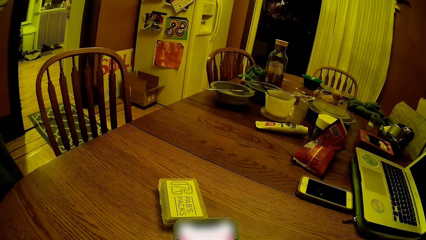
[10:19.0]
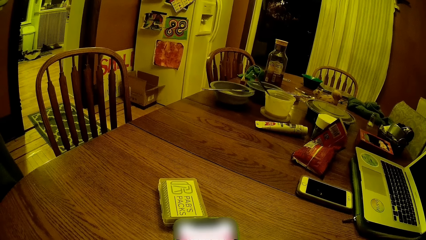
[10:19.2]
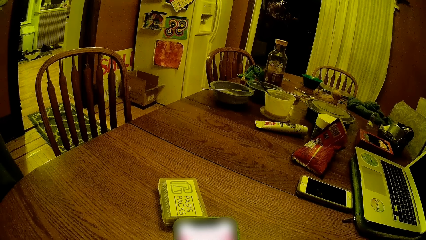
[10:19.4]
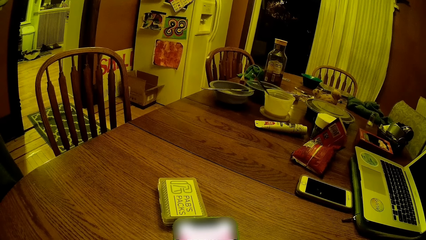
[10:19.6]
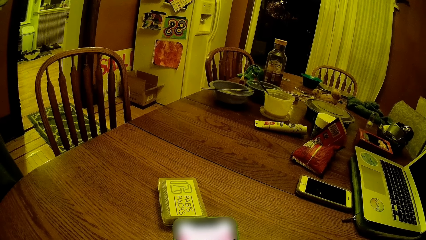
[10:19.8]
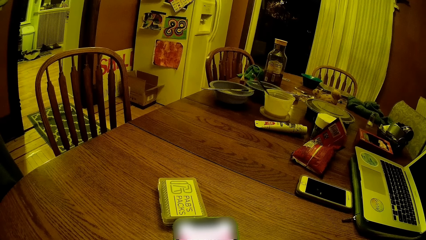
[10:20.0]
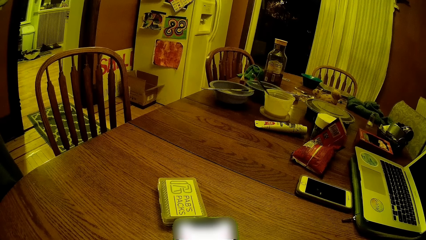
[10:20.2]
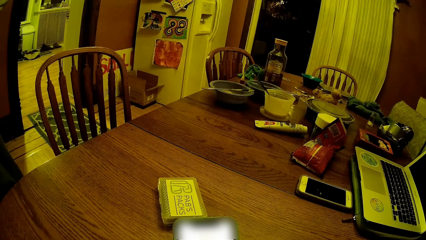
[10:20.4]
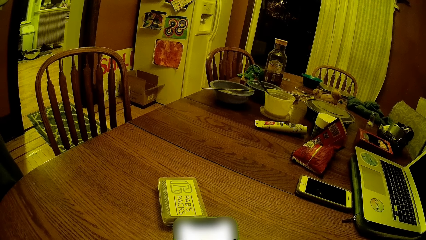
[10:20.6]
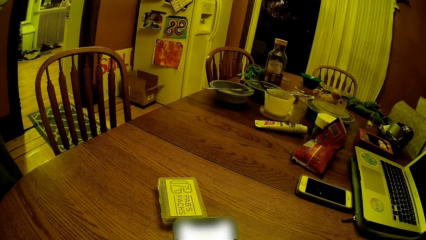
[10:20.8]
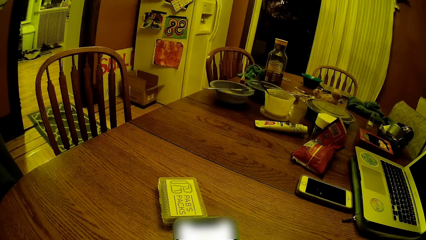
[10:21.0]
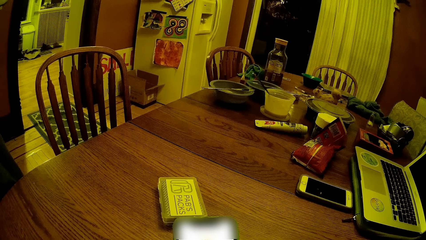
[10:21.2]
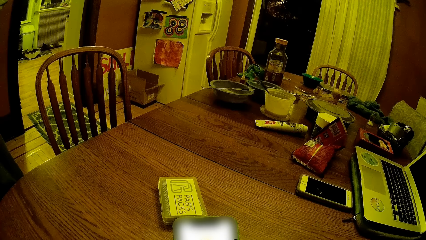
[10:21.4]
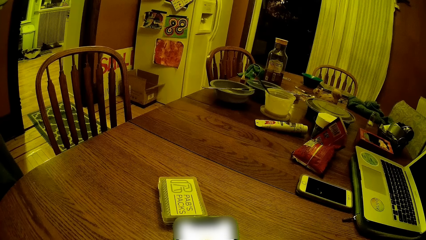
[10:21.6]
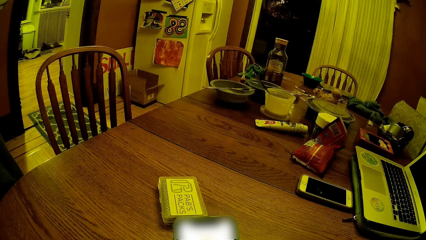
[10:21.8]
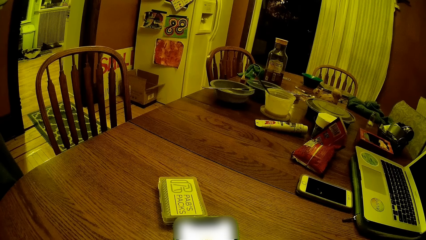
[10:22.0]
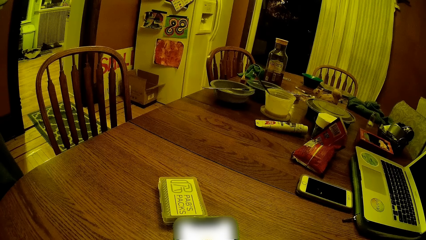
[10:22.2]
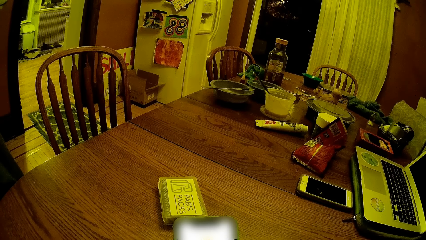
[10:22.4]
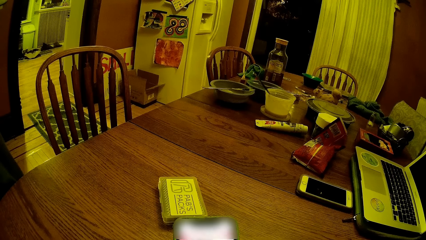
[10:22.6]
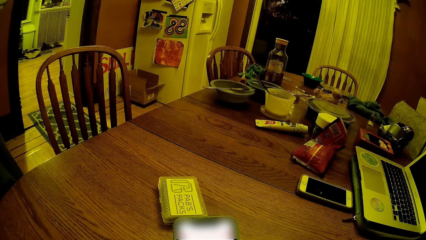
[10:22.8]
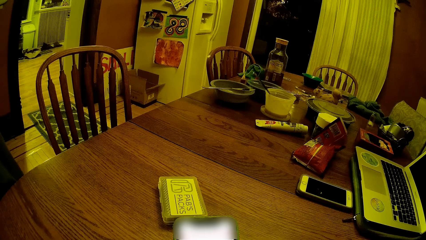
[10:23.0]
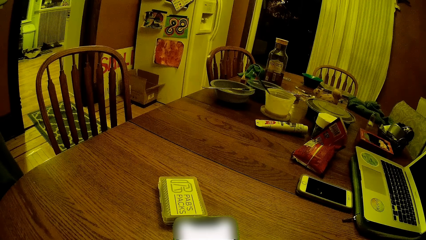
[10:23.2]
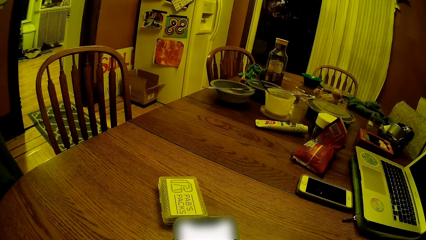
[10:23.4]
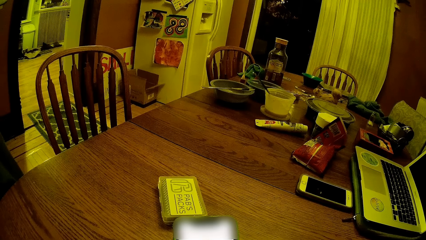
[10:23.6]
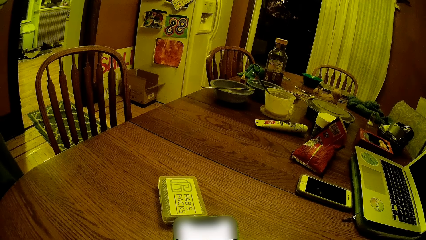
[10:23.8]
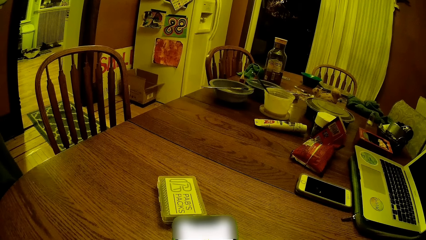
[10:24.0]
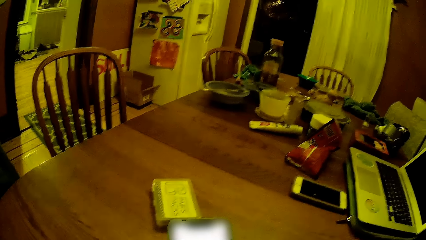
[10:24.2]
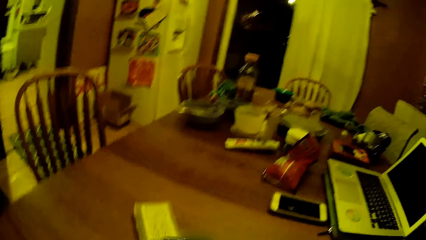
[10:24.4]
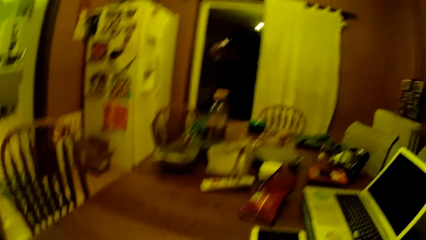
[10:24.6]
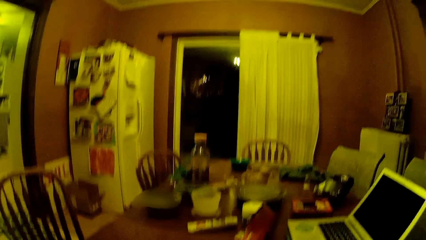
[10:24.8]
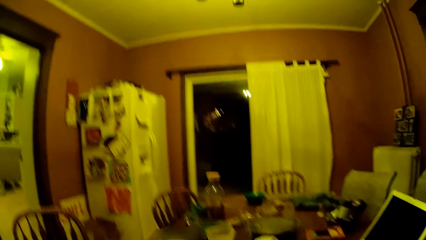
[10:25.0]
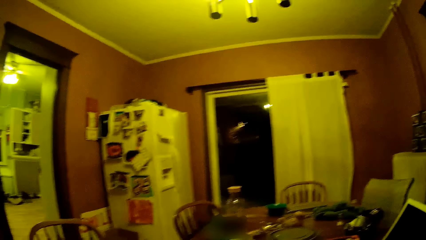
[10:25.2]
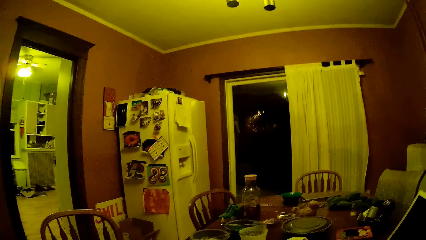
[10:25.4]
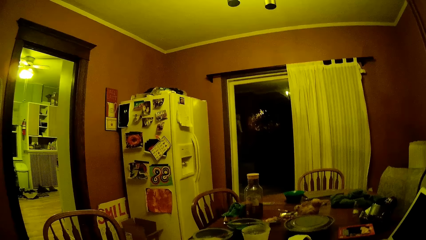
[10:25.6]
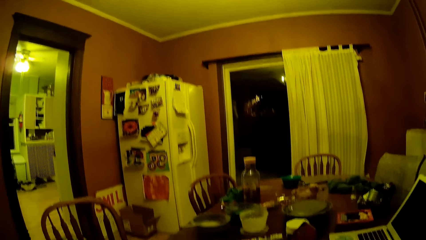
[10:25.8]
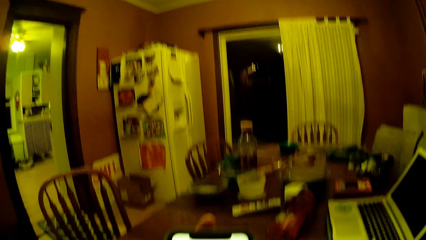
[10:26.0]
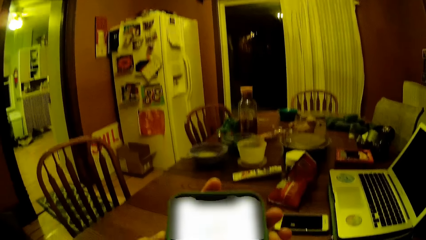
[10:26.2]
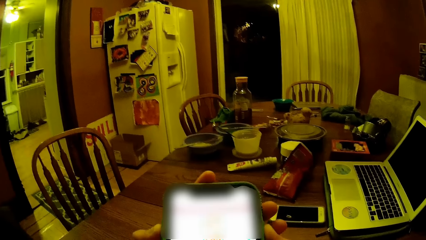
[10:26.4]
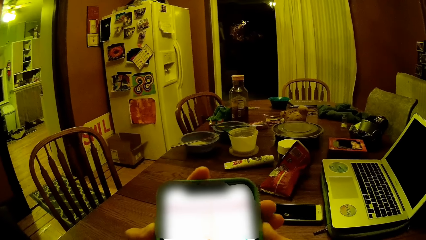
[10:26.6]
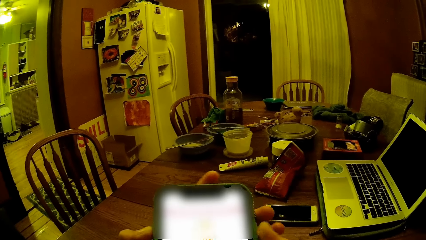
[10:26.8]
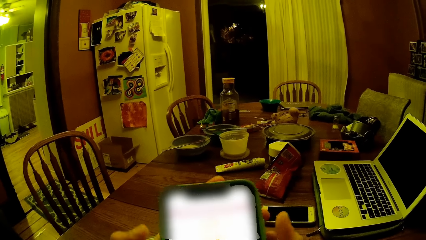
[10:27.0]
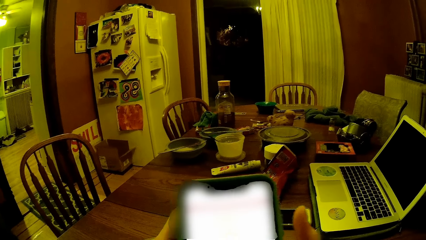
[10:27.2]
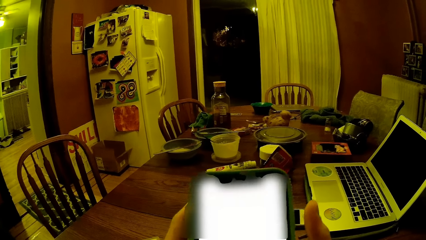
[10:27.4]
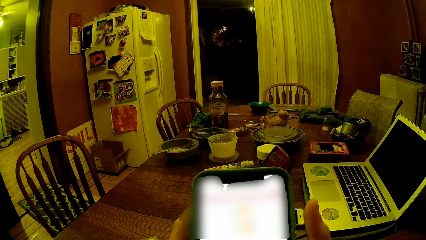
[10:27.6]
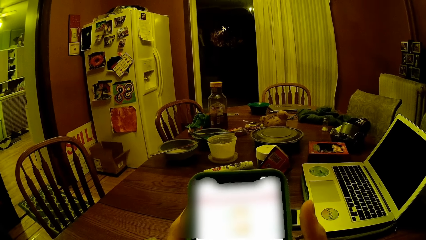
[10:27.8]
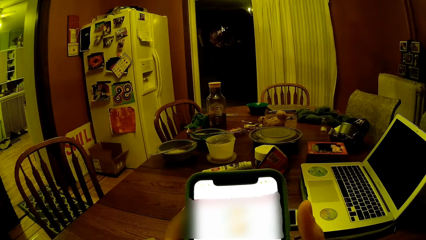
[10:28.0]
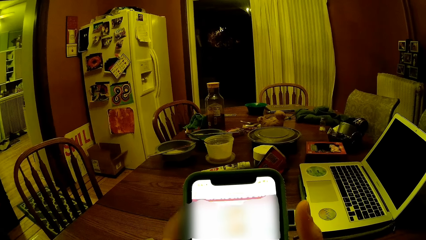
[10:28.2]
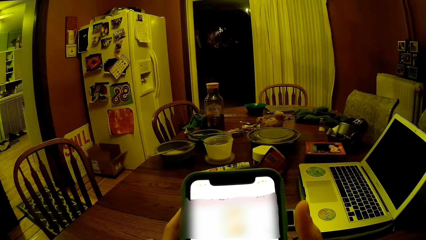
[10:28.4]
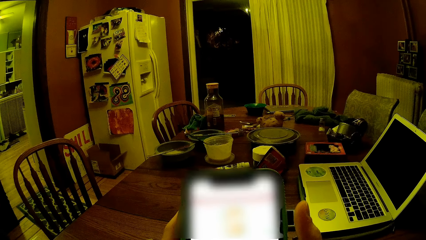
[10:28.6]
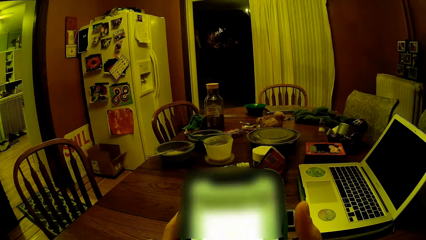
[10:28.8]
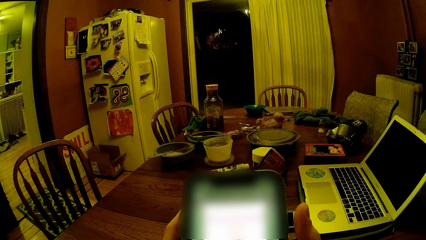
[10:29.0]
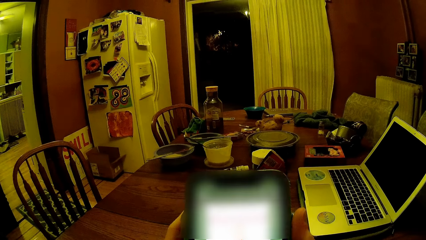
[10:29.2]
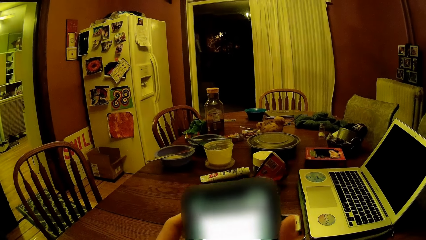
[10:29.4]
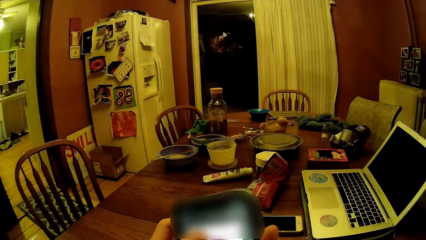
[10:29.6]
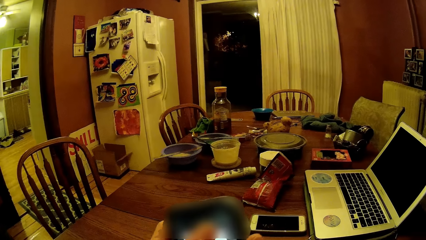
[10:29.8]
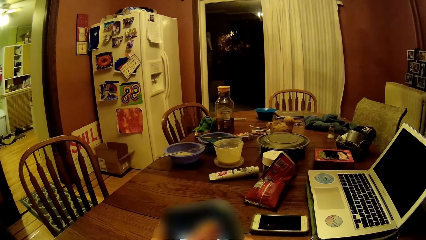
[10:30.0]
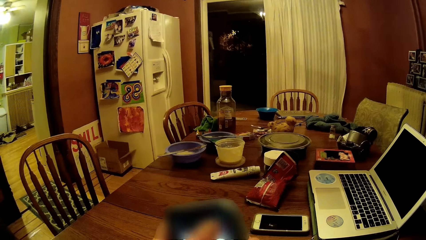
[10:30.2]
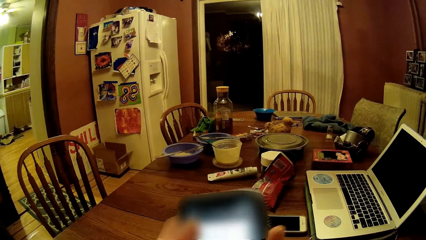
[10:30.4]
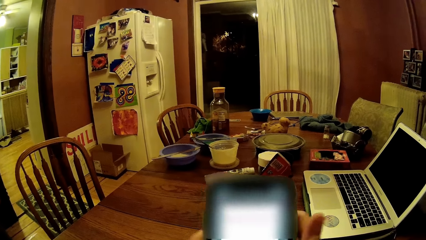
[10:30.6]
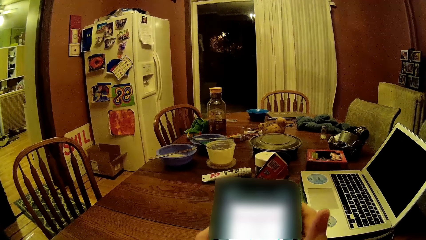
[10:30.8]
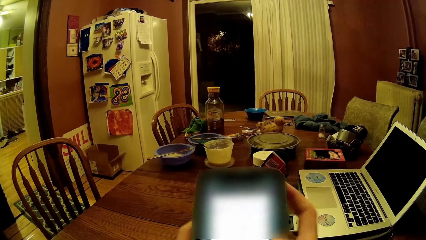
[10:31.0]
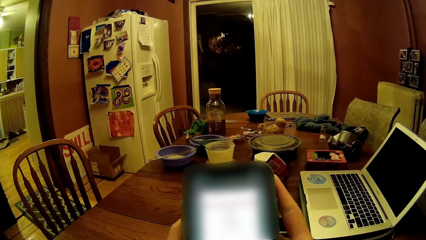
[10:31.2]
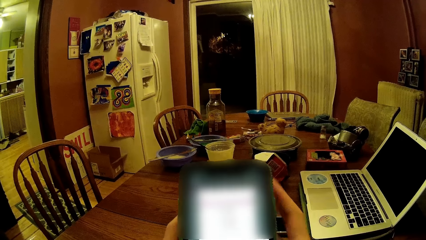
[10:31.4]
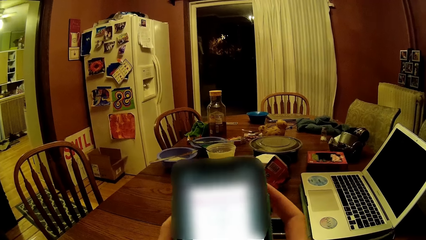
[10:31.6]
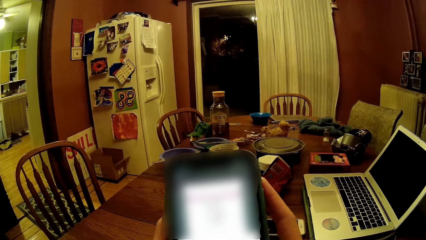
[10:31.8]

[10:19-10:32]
The camera wearer looks around. They use the phone.

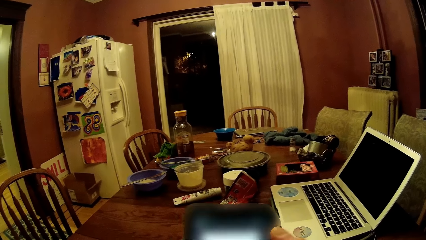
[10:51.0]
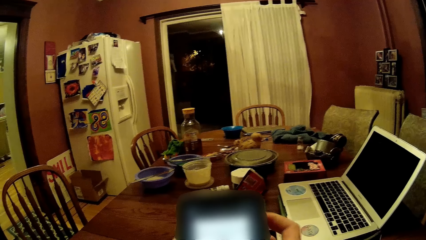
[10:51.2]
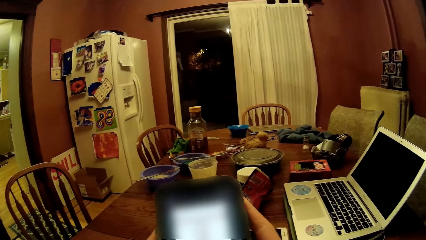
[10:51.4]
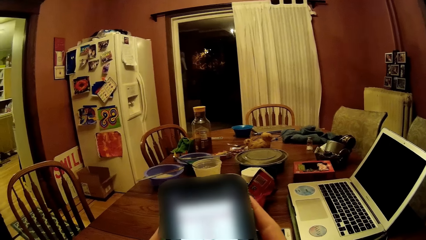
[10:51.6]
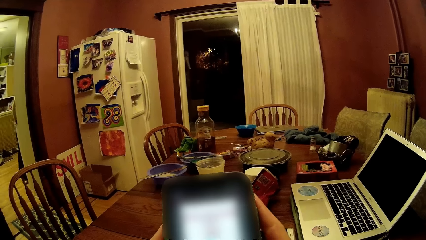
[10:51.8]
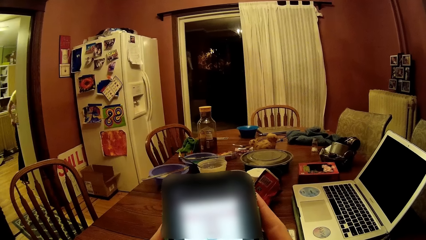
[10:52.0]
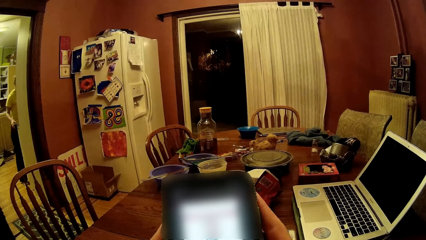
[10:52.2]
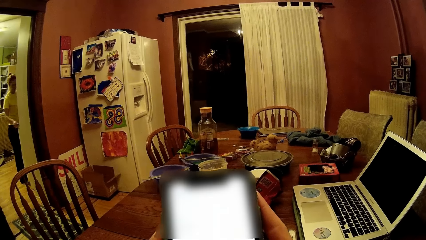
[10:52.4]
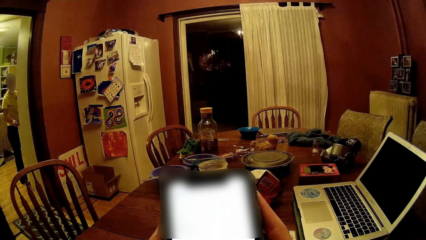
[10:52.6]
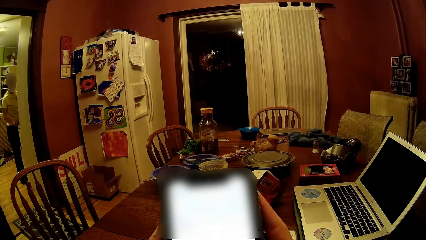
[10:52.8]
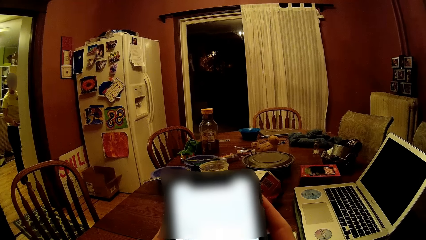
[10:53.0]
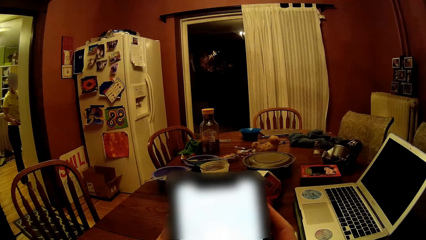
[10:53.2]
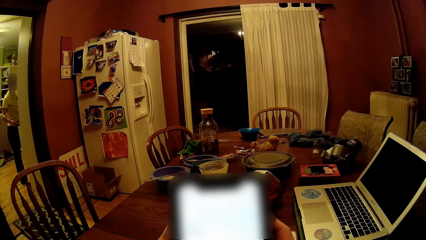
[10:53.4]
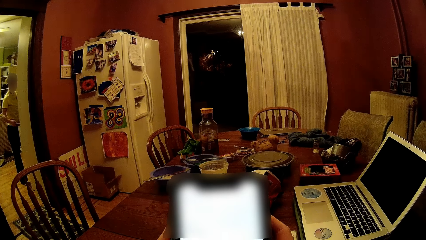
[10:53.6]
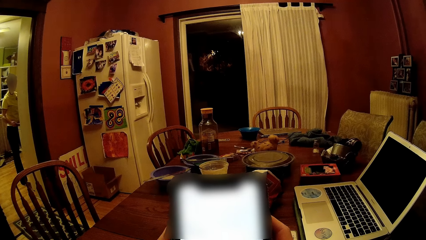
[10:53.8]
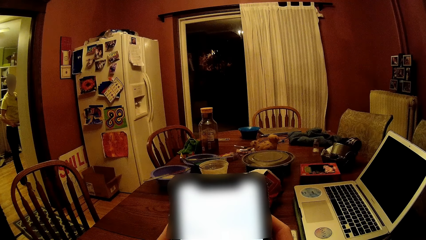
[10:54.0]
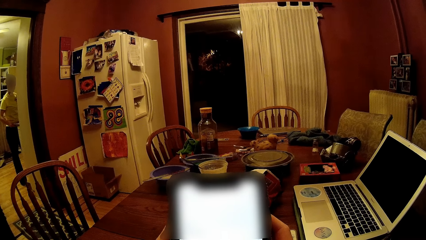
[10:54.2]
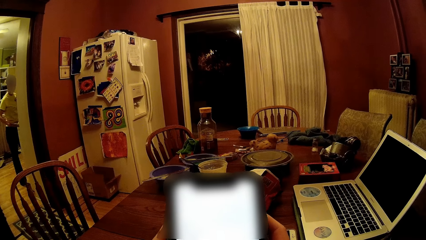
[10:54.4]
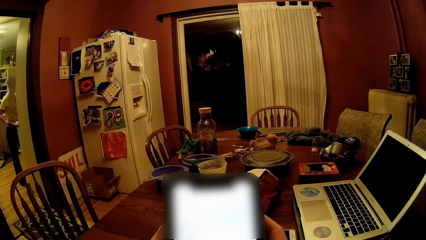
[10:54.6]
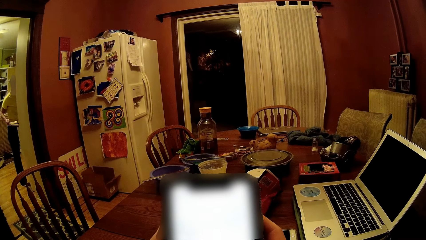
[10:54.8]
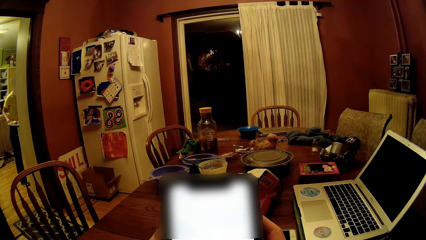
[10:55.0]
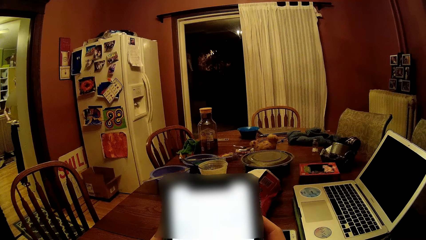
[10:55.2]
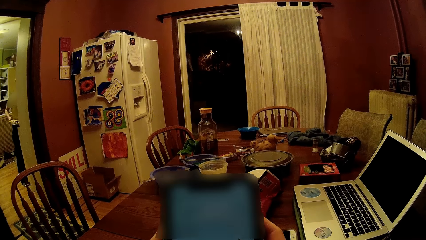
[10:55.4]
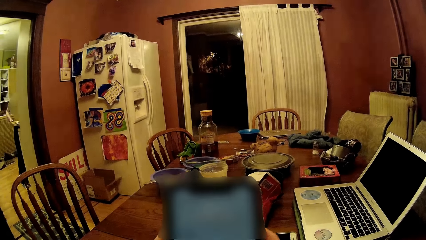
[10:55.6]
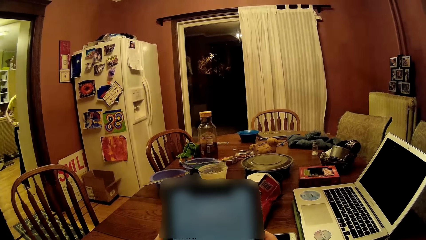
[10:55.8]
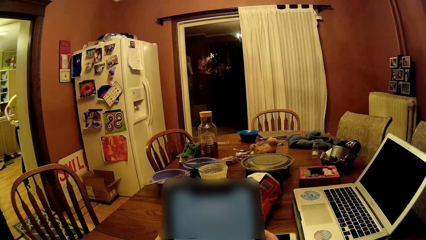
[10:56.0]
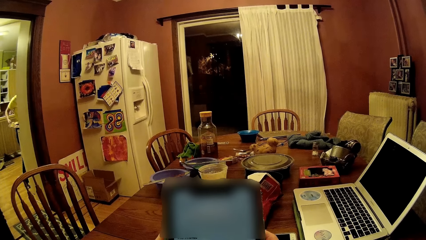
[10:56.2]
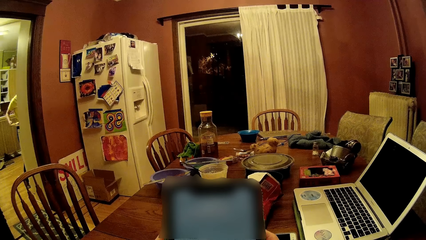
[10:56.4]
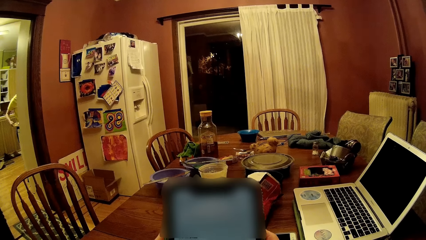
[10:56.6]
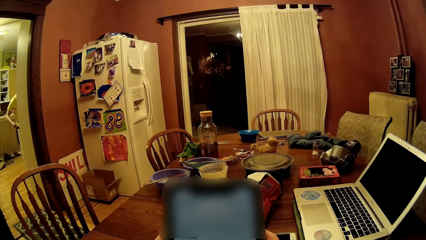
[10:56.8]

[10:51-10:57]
The woman adjusts a plate in the kitchen with her right hand.
